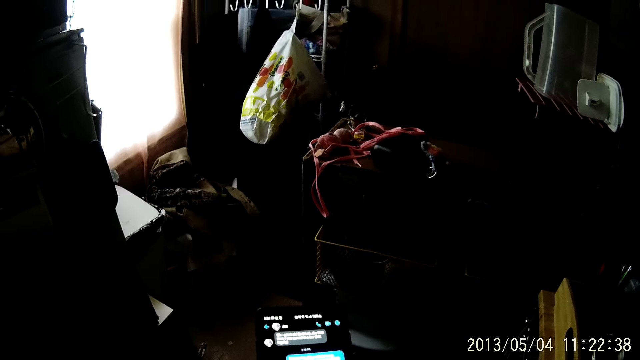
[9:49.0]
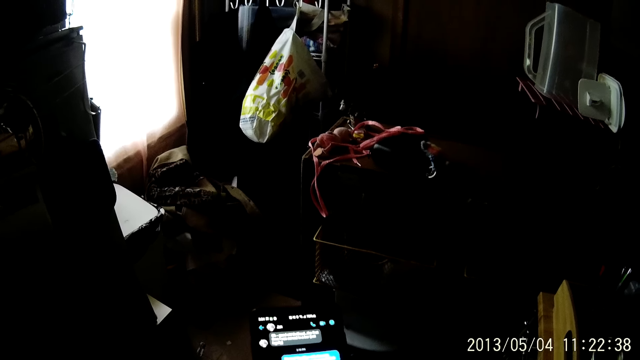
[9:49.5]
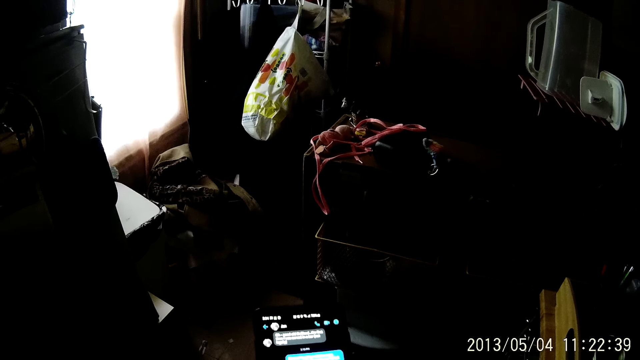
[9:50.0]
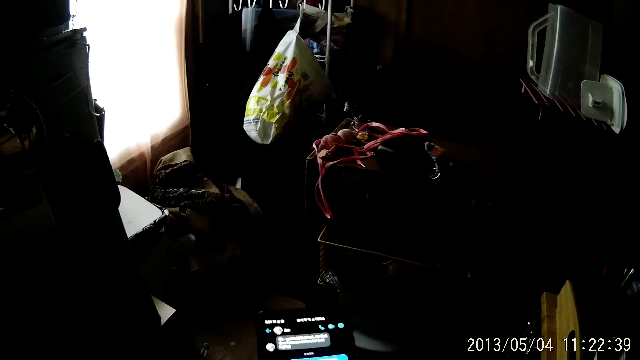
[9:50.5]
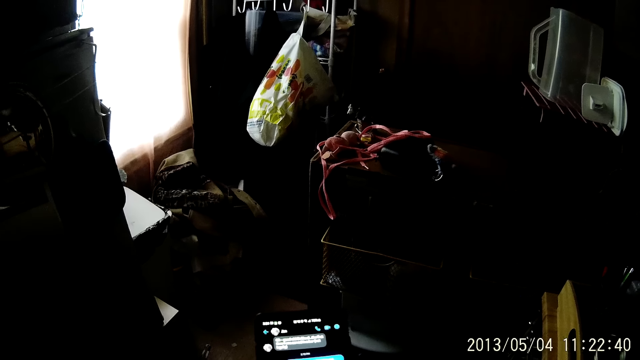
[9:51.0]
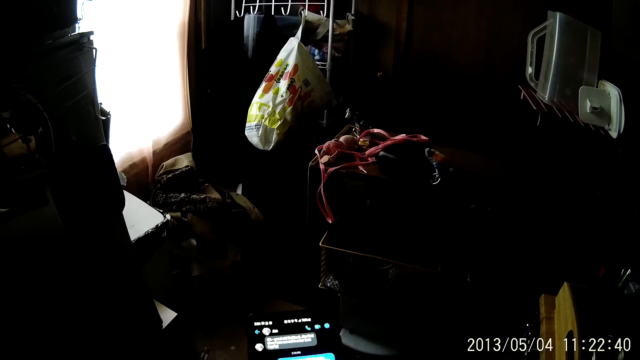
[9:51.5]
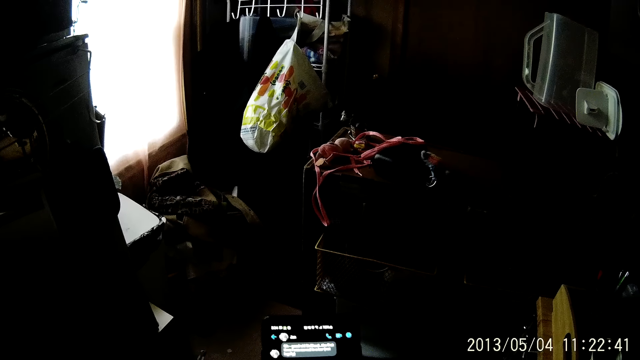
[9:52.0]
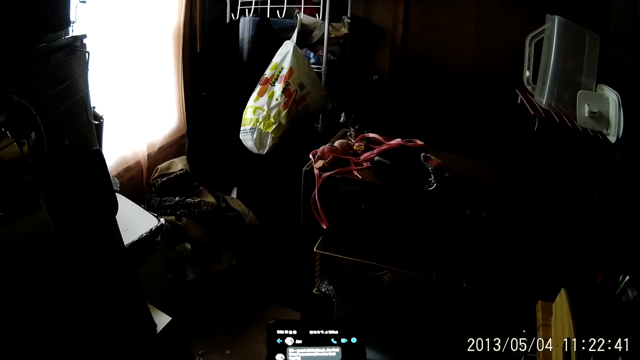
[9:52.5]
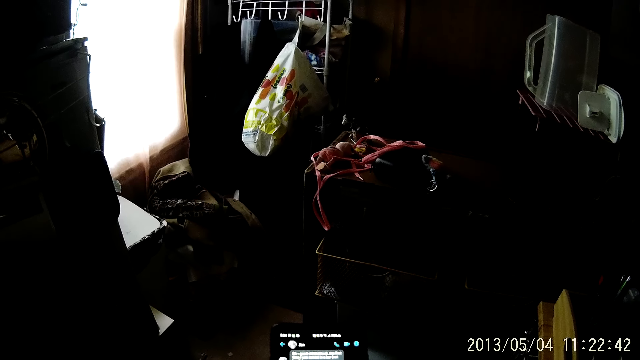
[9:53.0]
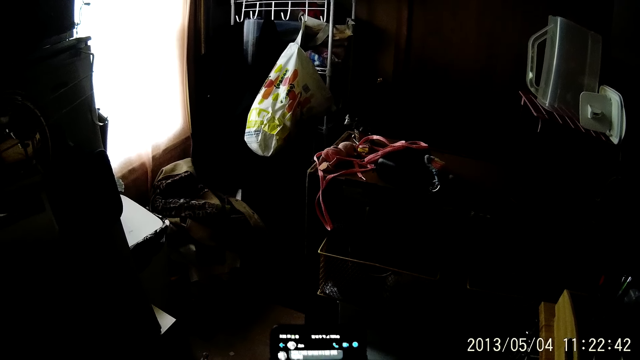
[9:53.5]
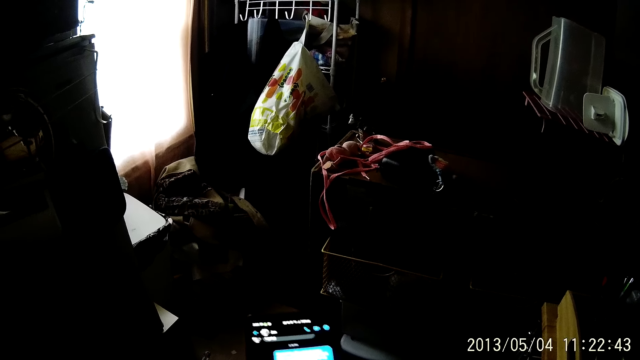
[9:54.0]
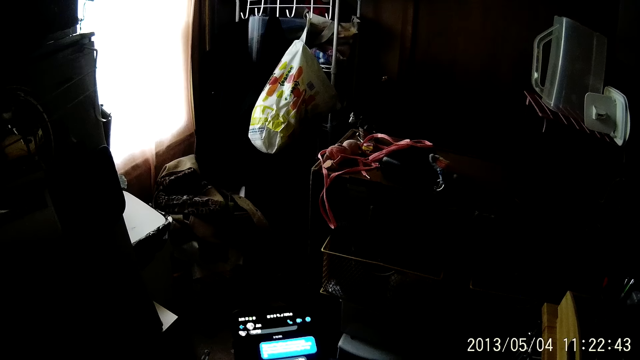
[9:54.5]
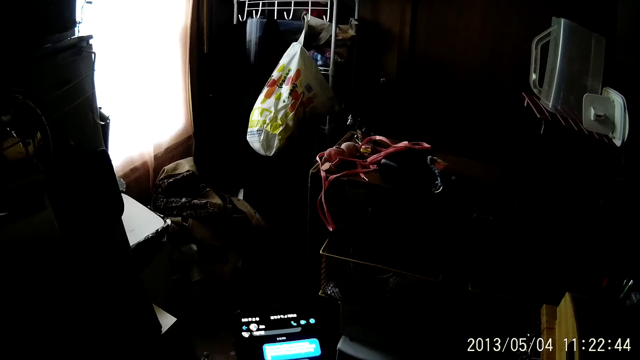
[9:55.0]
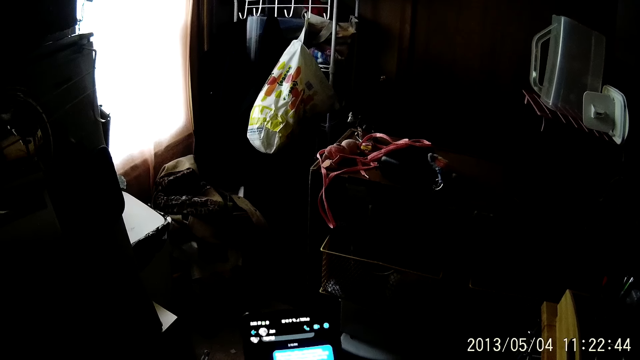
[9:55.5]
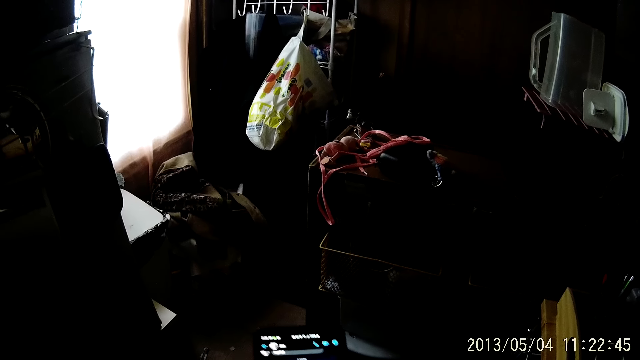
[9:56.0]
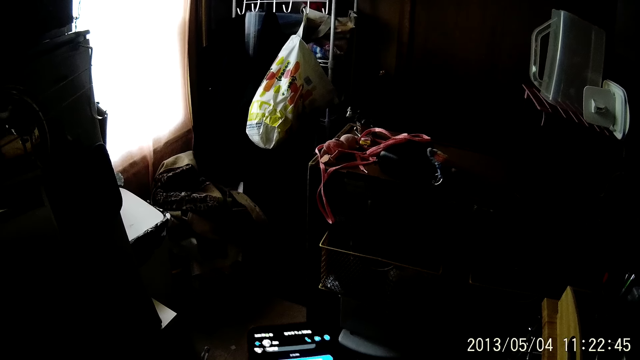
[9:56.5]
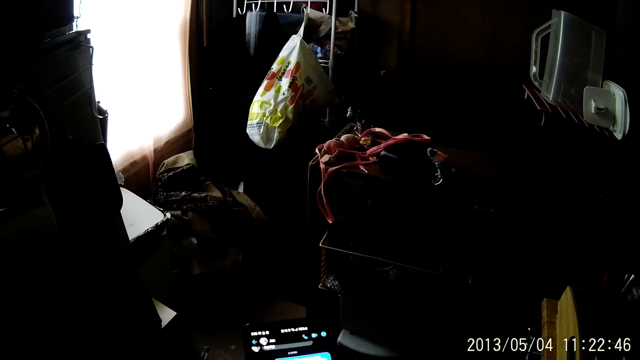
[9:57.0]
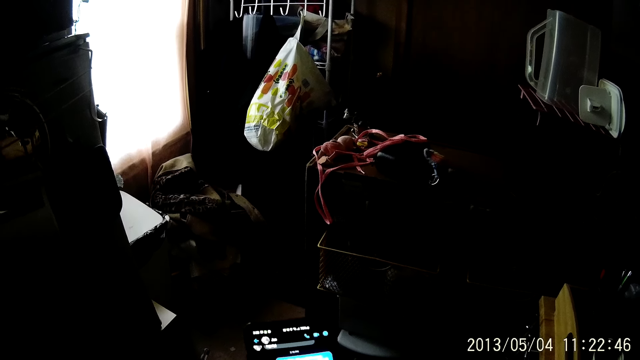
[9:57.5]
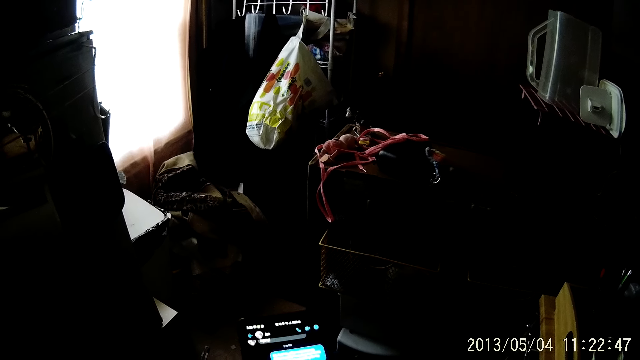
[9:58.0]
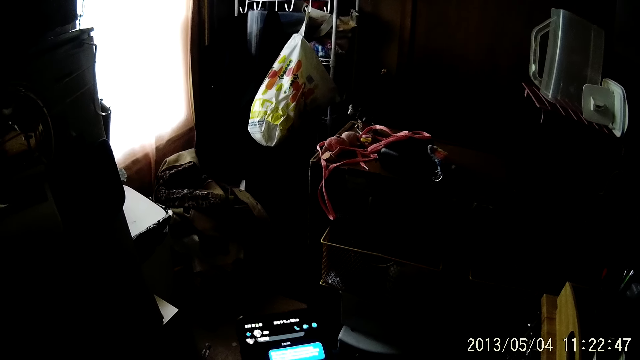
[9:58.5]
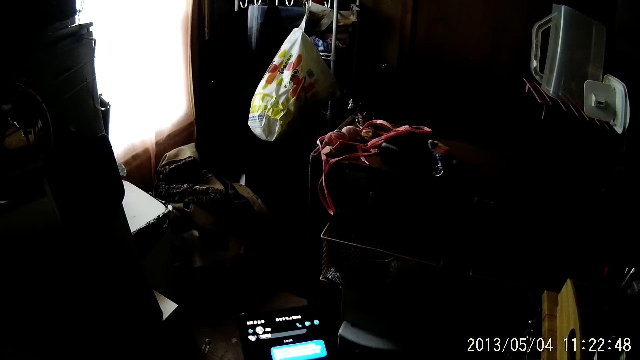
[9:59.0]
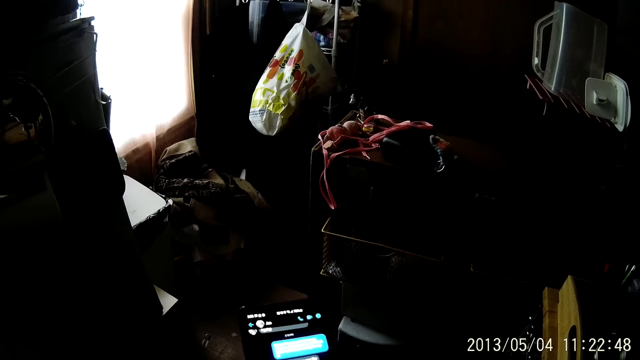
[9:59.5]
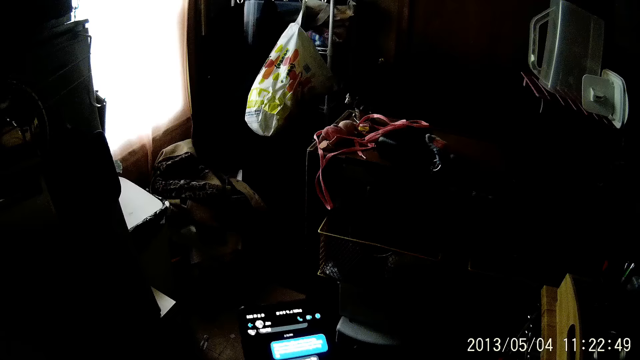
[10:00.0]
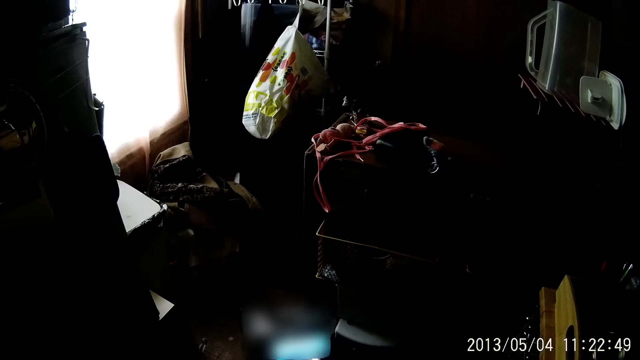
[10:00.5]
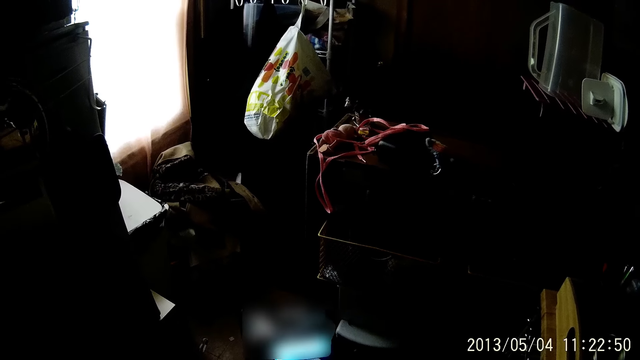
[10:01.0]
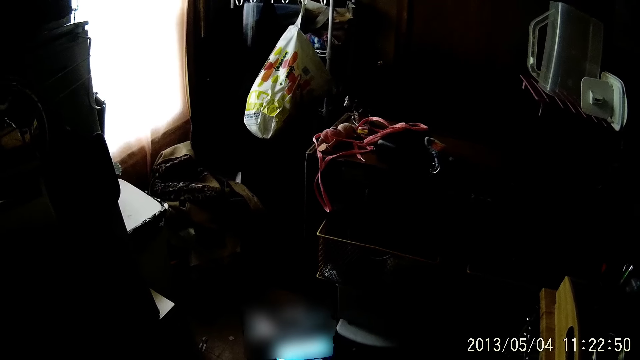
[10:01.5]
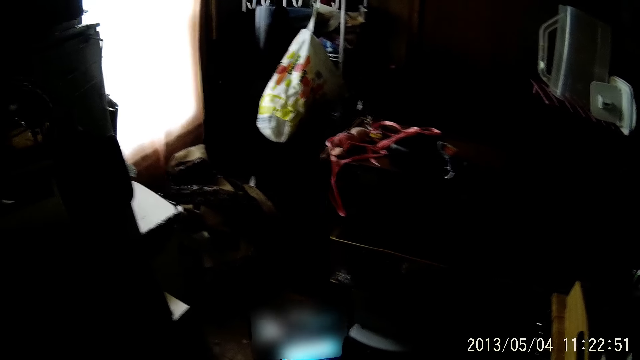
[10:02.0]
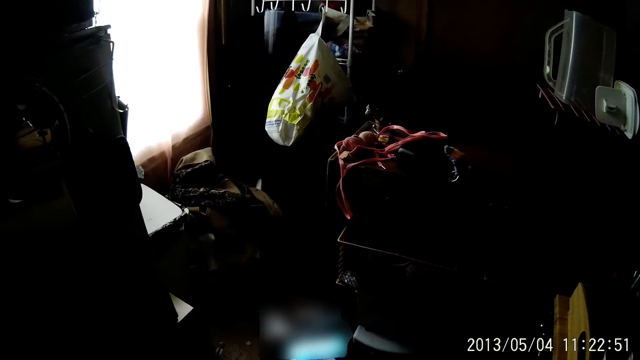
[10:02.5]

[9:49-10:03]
The camera wearer looks at the phone. They hold the phone with both hands. They look at the phone.

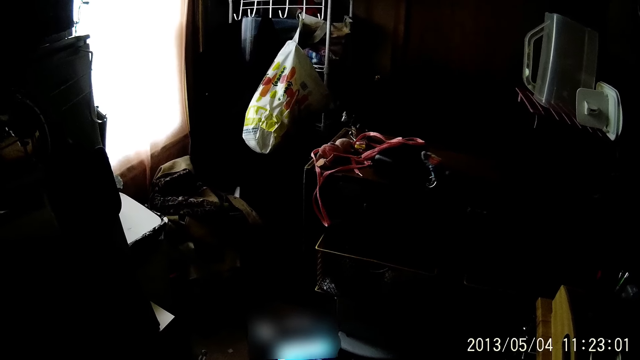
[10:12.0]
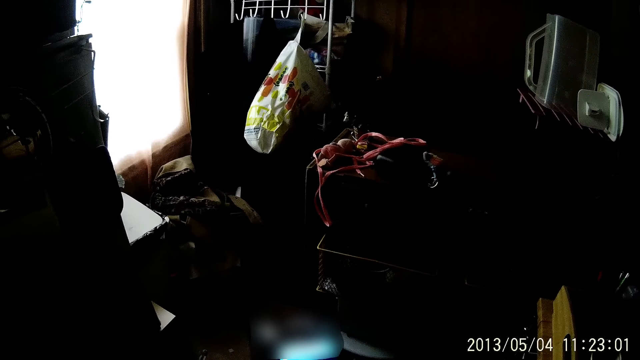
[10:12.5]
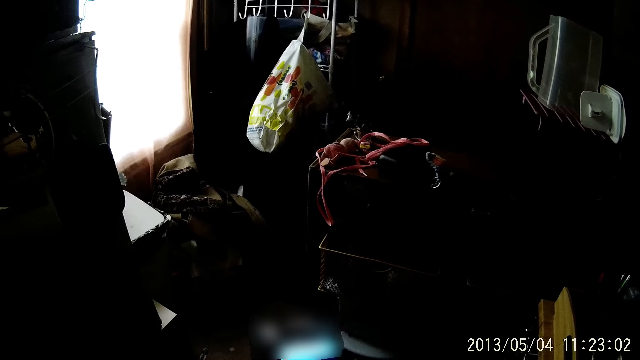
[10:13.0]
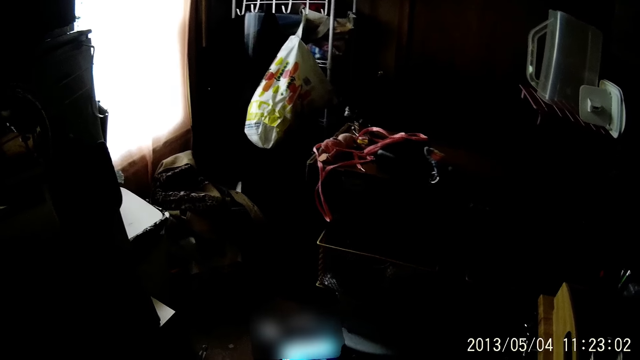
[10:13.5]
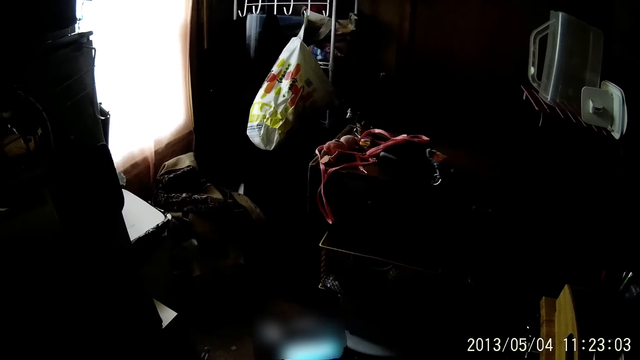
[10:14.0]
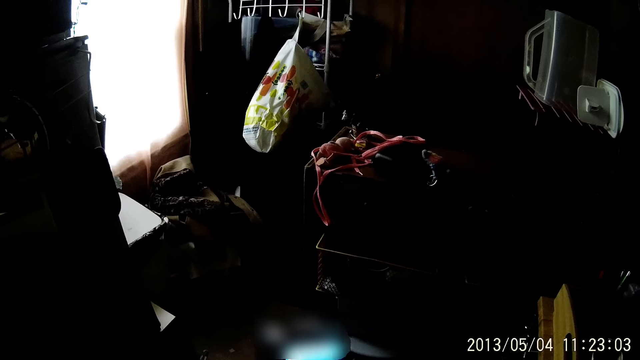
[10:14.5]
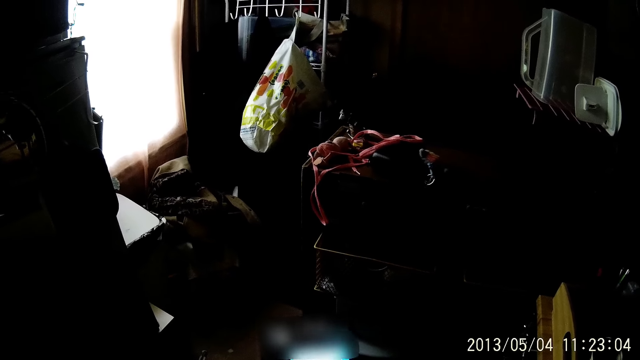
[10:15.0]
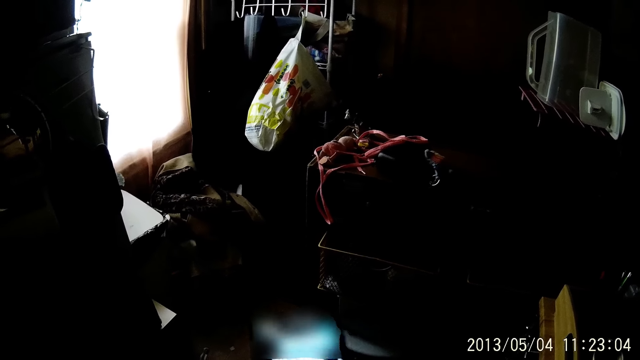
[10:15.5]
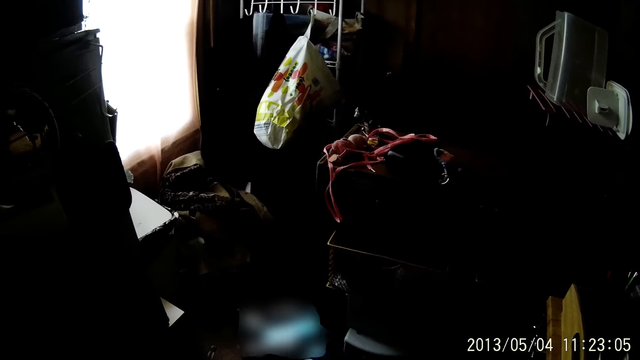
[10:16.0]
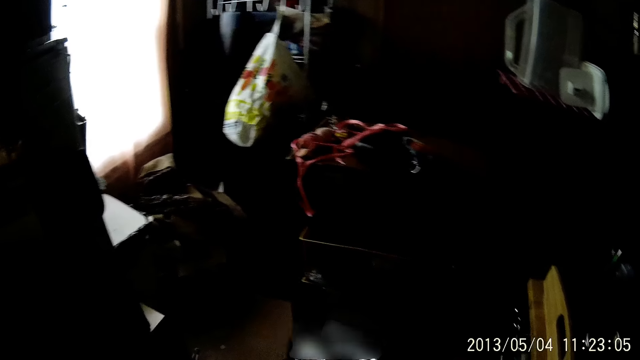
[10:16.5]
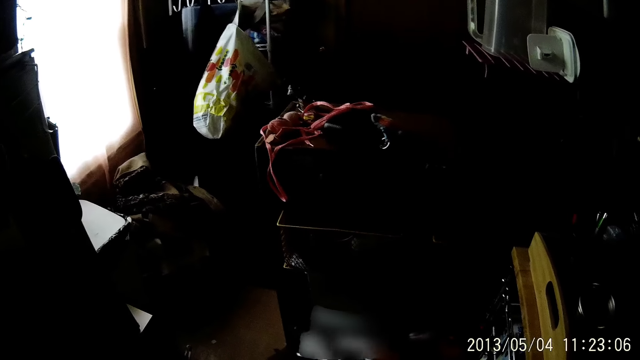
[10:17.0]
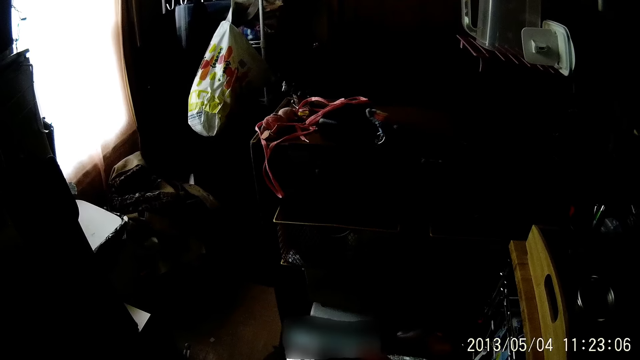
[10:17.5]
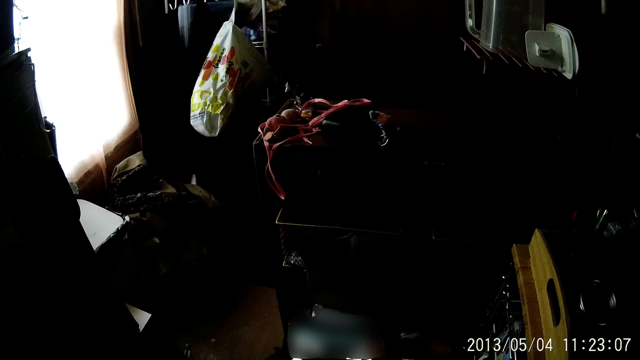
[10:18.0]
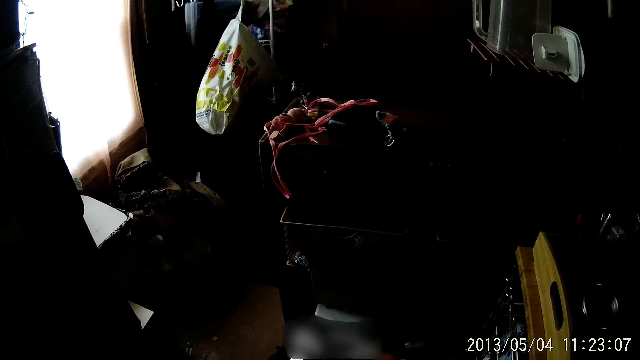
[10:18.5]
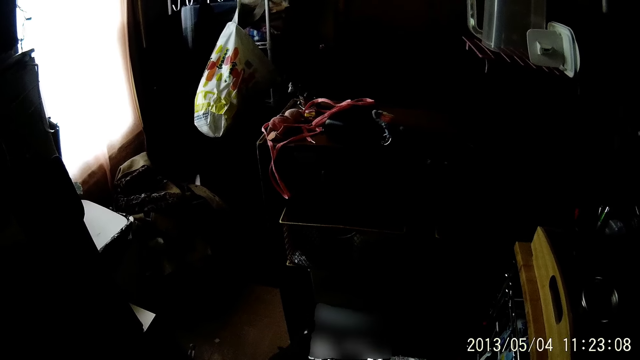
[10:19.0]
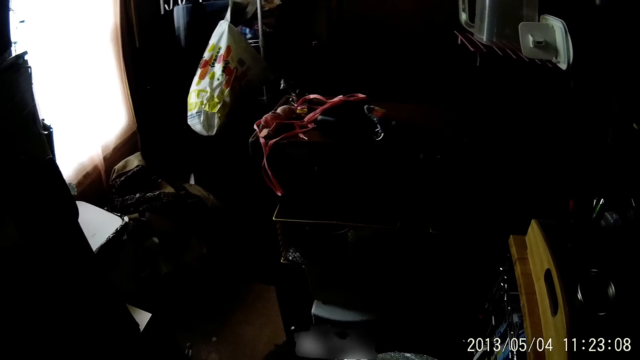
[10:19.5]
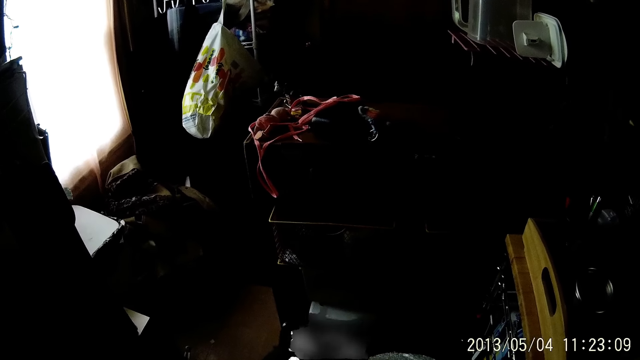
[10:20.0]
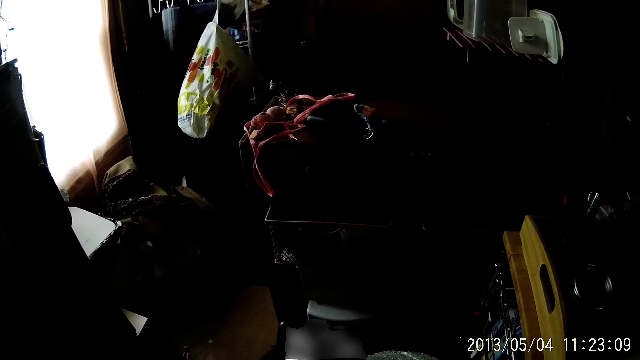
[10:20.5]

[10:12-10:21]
The camera wearer holds the phone with both hands. They dial the phone.
